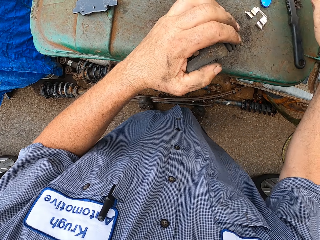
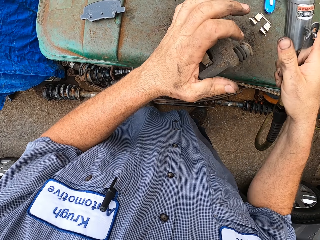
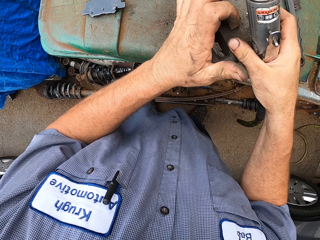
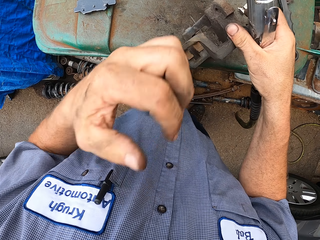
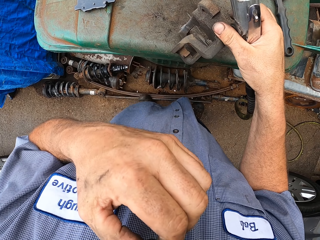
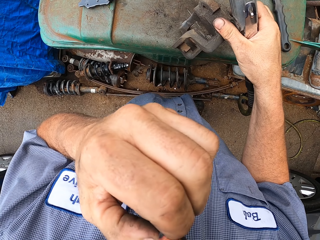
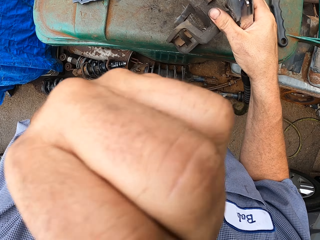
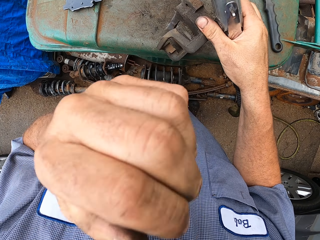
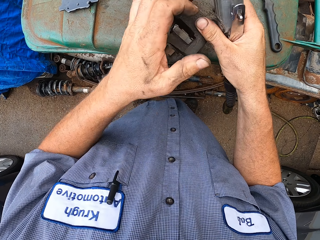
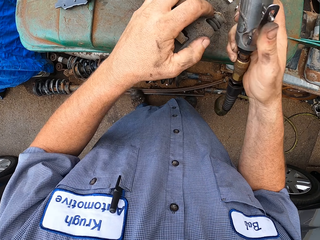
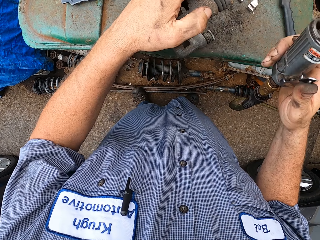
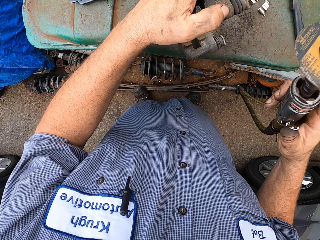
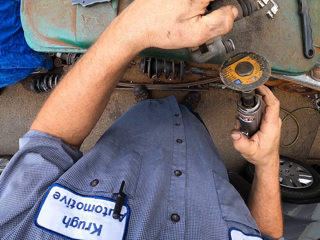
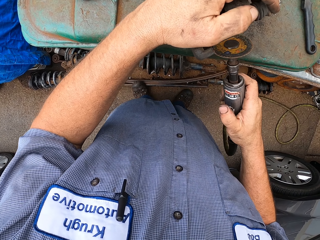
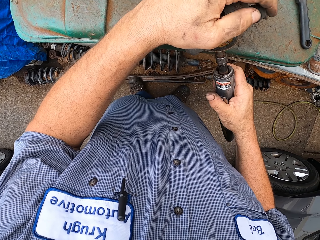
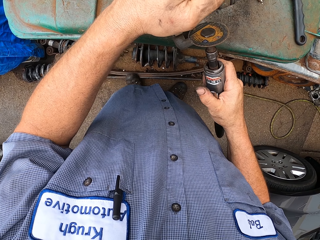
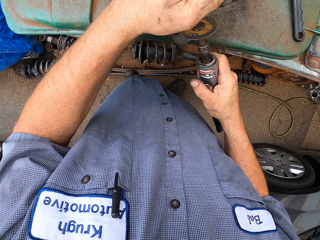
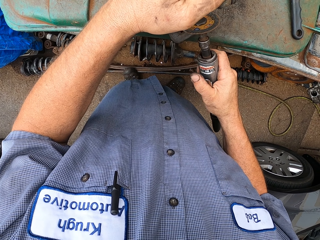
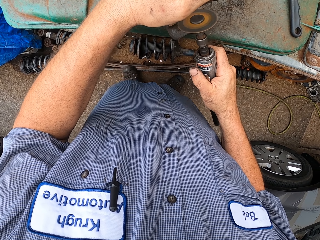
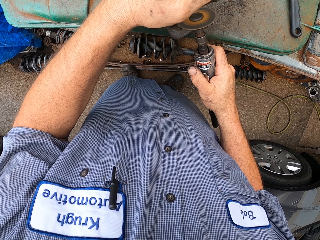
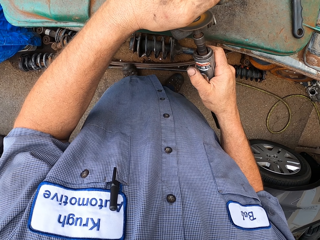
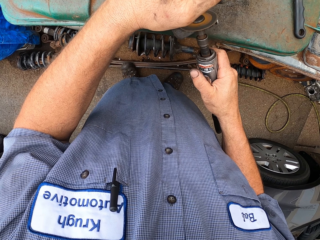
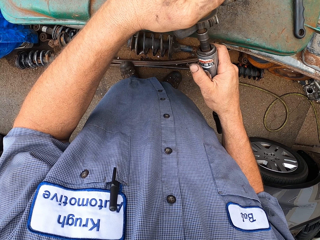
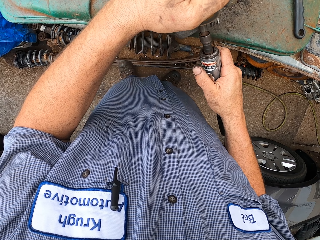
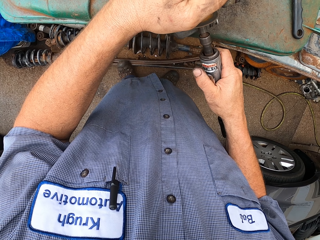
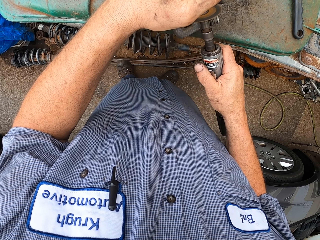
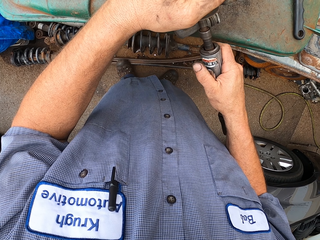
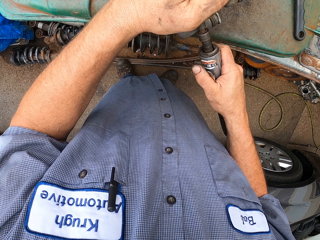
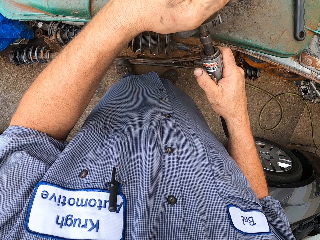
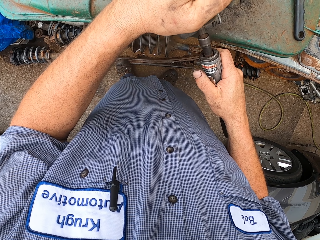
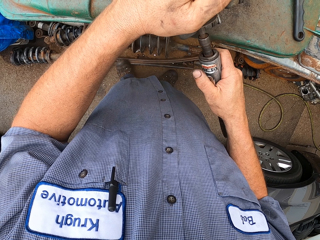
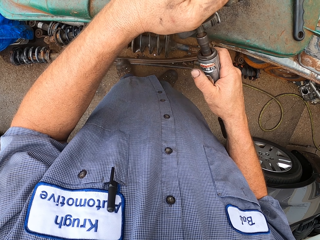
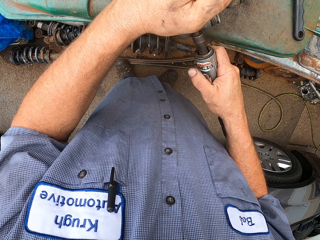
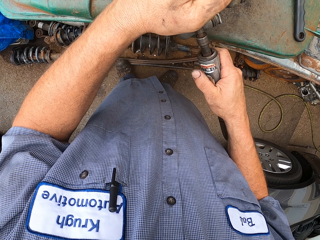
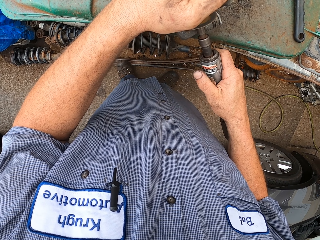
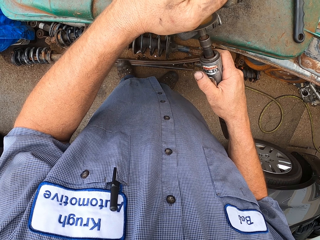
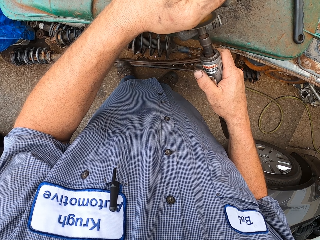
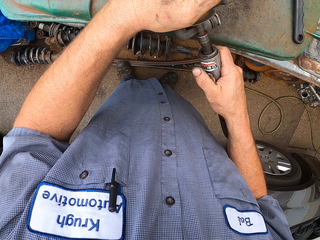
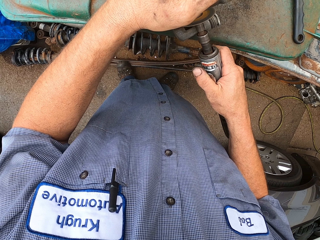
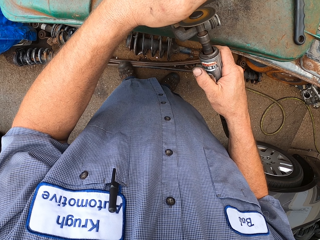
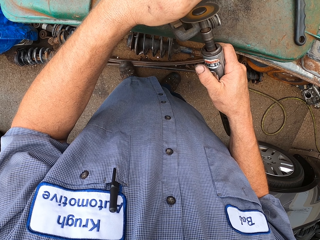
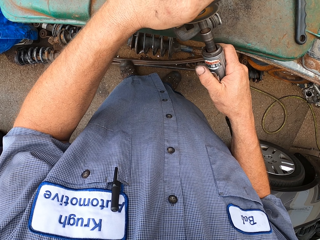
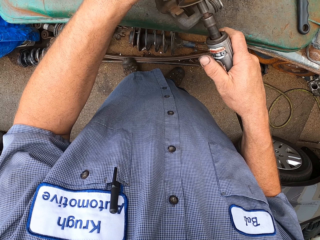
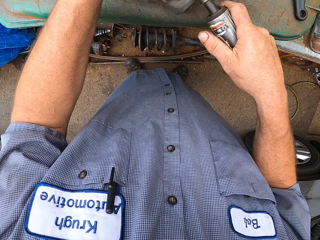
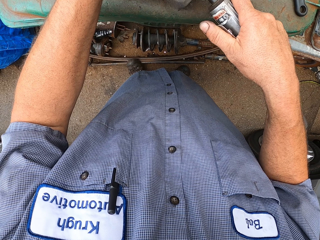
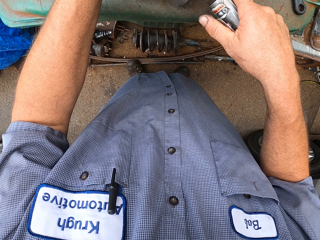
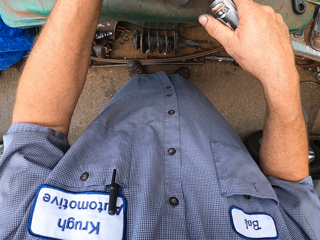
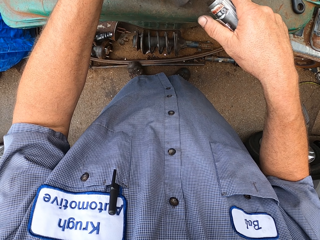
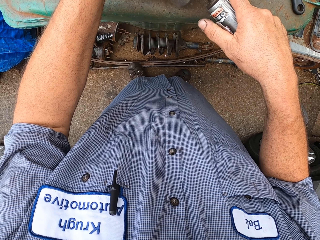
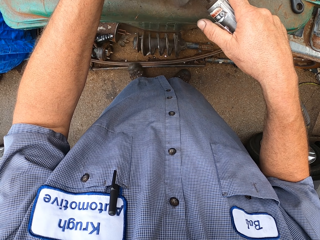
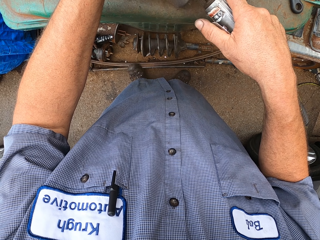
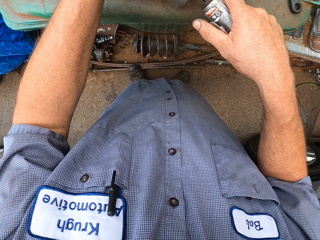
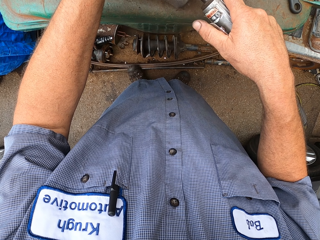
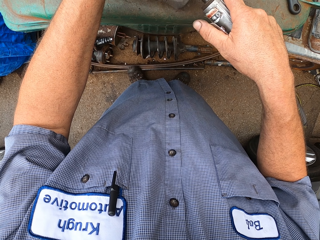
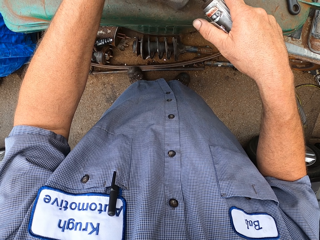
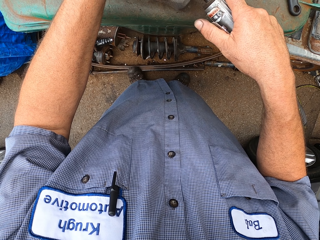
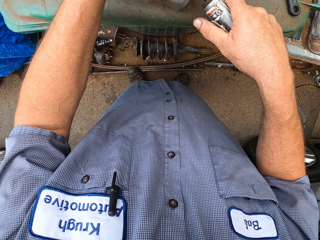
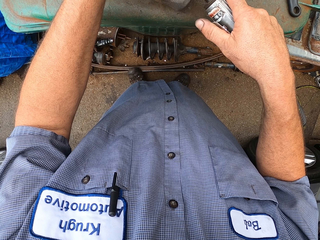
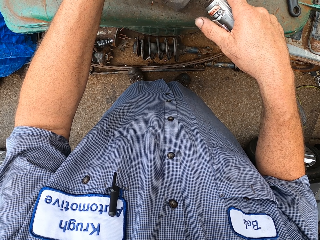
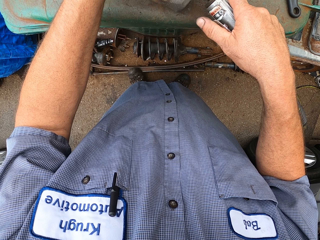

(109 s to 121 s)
The camera wearer moves the hand. They drill something.

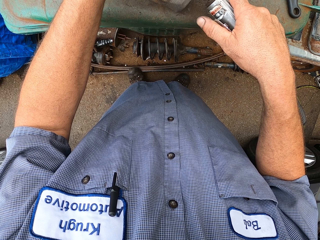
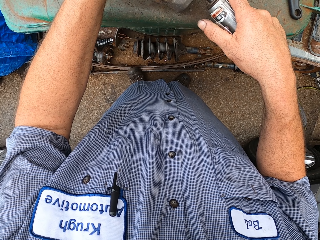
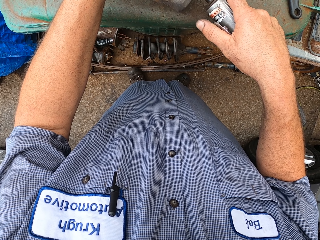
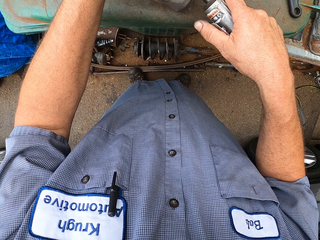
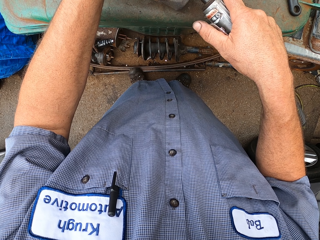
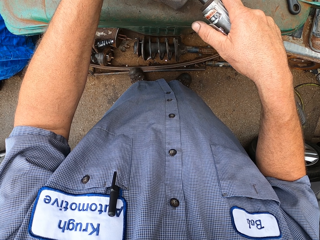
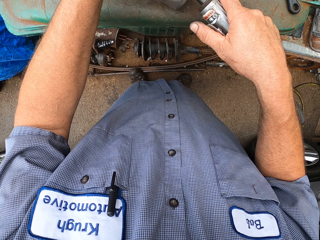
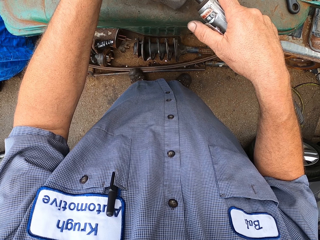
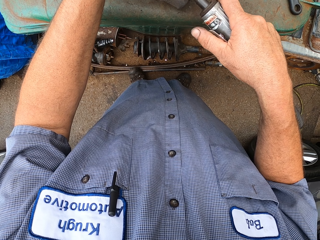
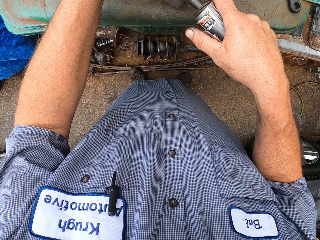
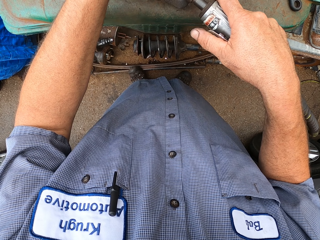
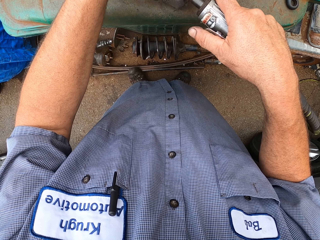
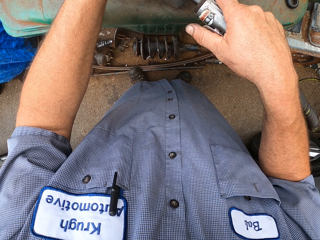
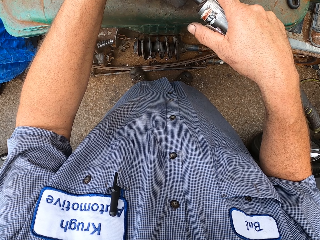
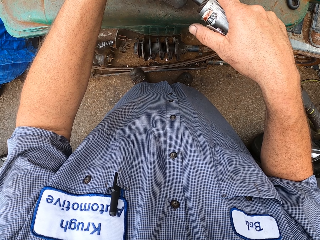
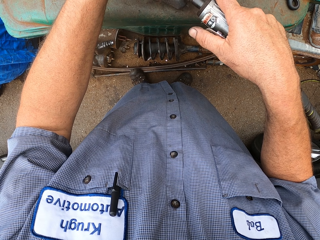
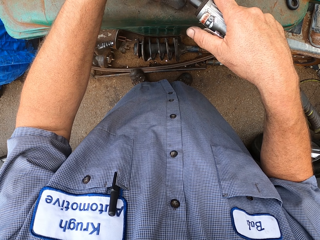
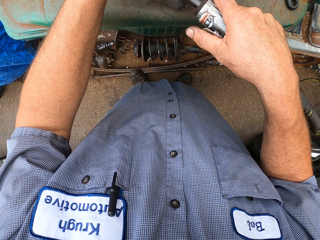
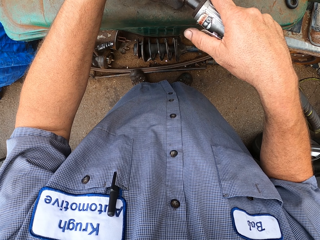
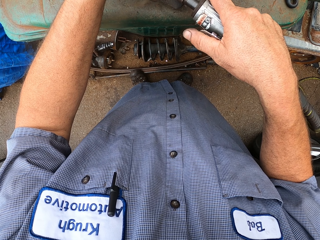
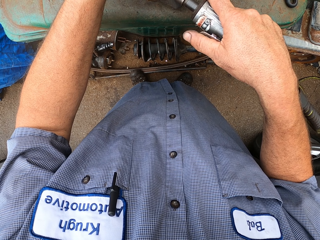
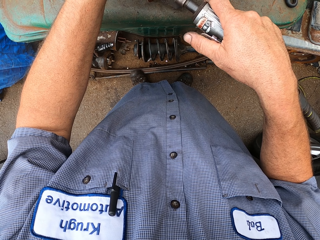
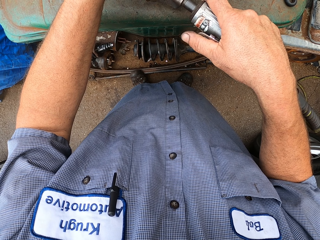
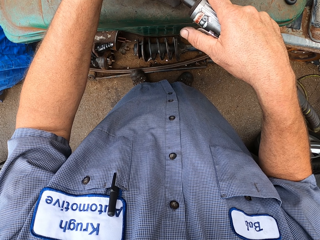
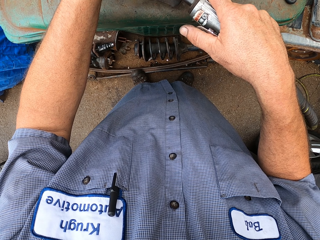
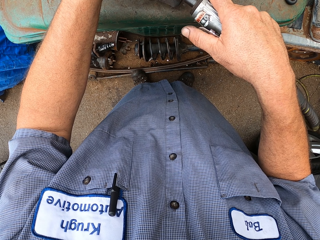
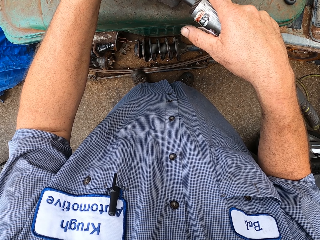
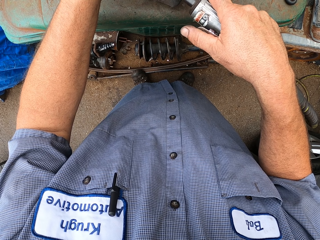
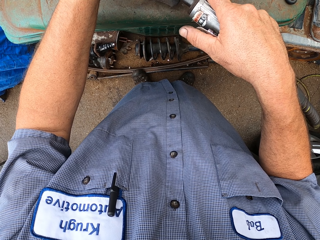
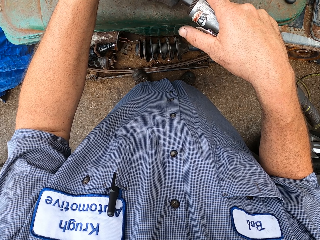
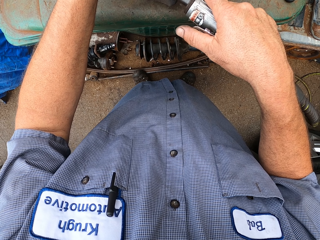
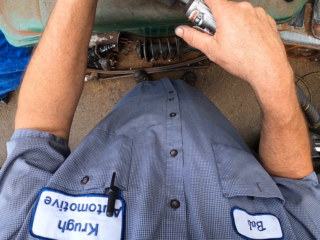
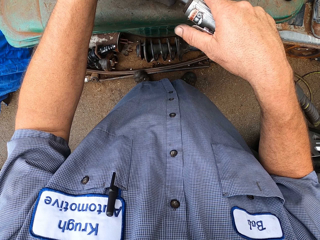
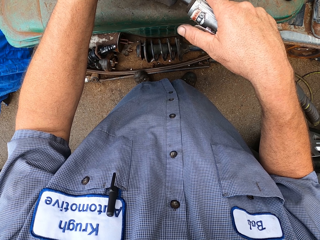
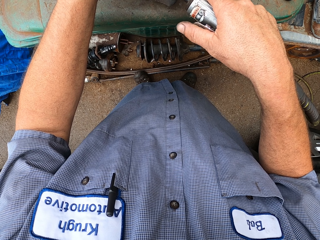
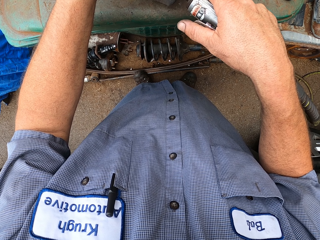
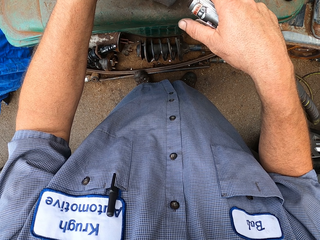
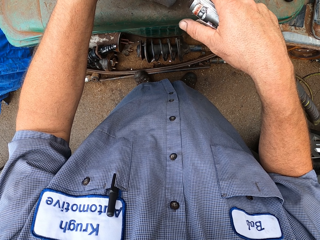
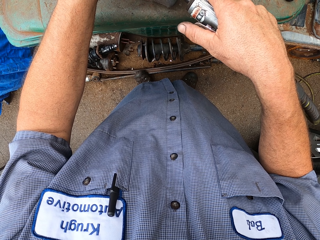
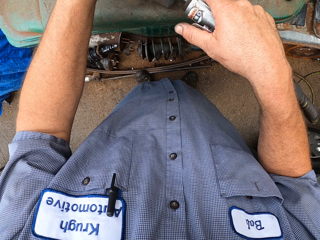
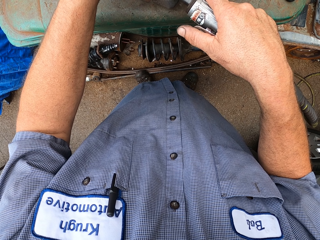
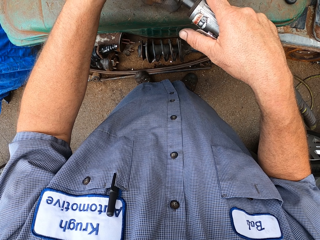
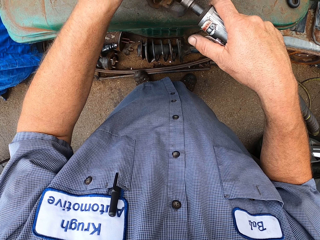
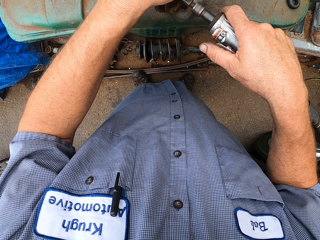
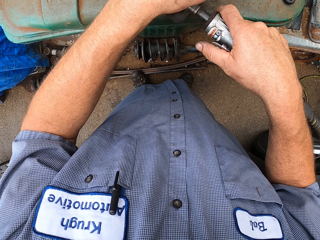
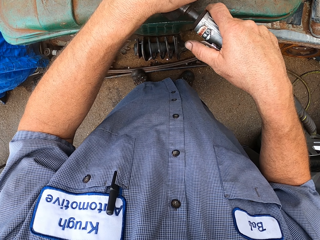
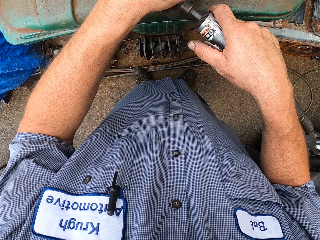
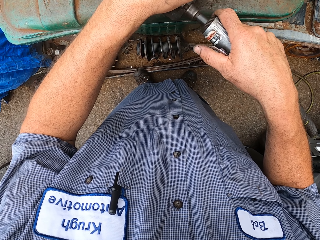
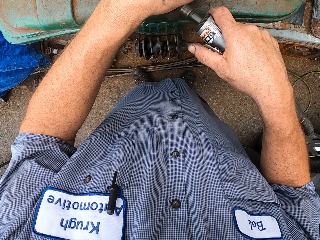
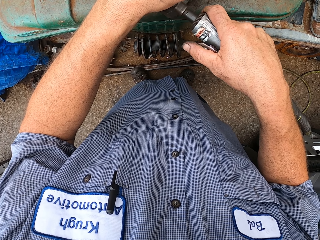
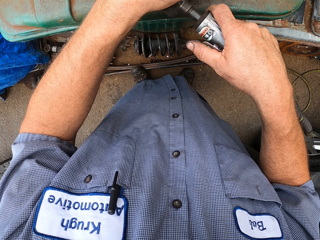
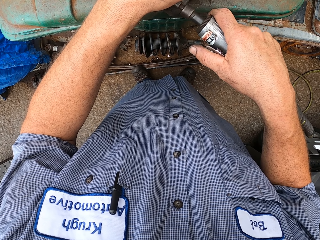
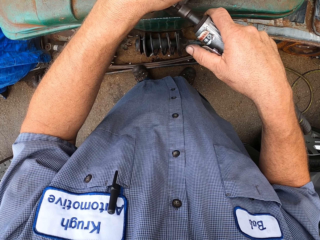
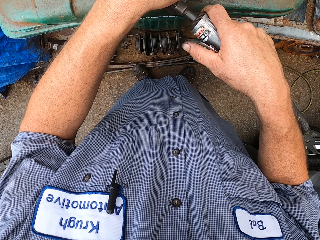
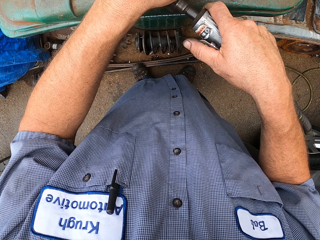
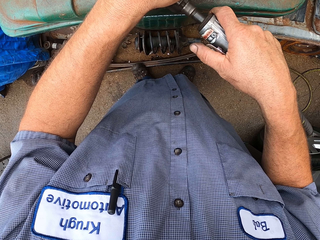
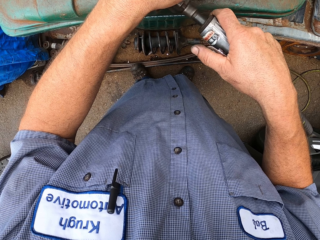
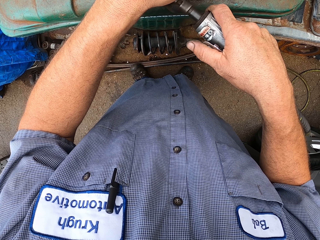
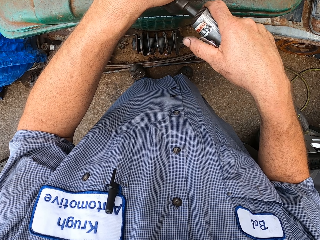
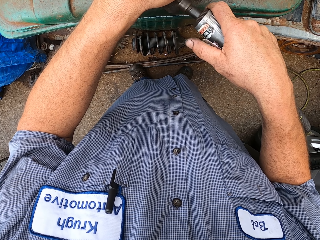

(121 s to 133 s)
The camera wearer burns something.
